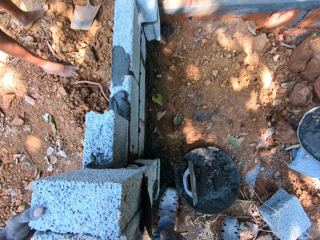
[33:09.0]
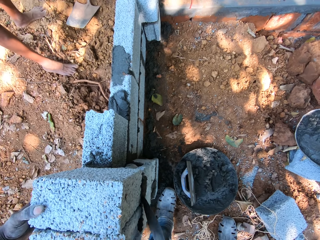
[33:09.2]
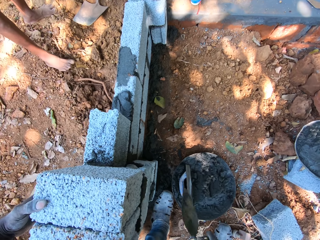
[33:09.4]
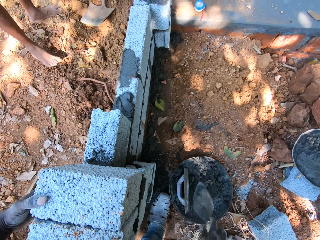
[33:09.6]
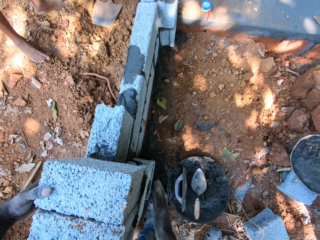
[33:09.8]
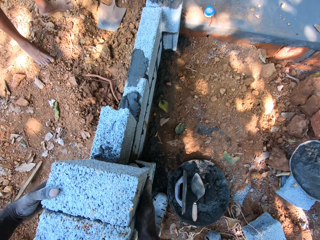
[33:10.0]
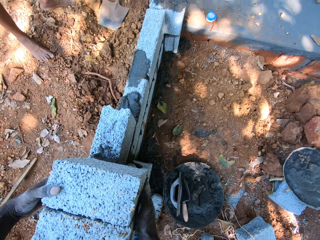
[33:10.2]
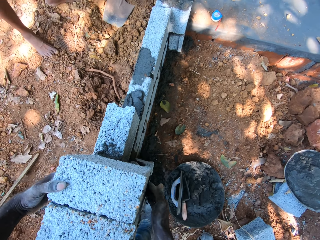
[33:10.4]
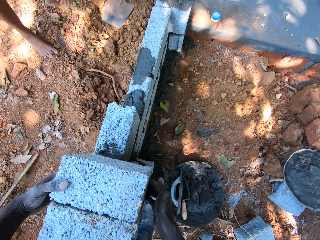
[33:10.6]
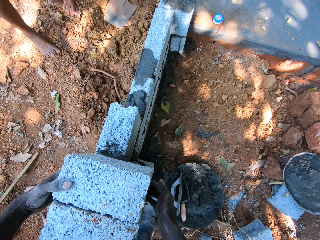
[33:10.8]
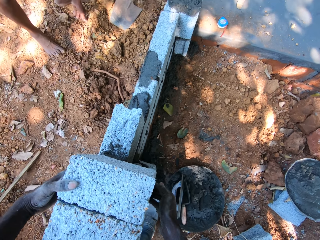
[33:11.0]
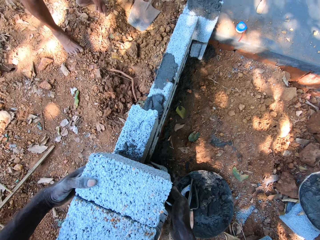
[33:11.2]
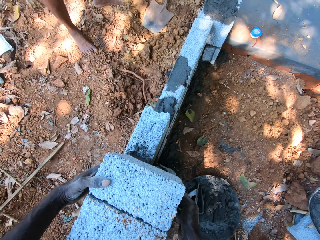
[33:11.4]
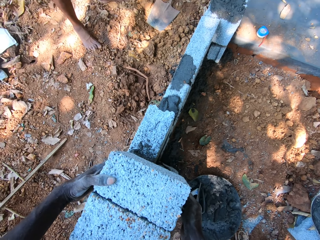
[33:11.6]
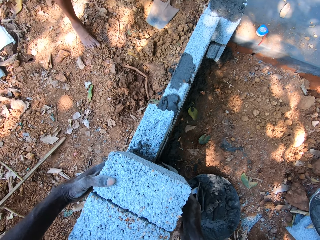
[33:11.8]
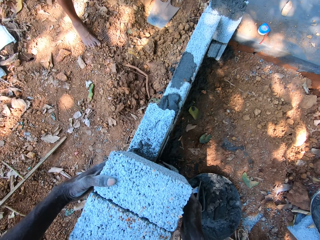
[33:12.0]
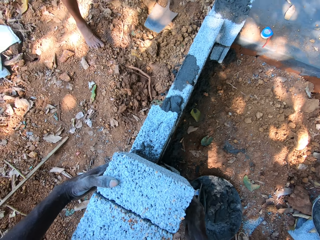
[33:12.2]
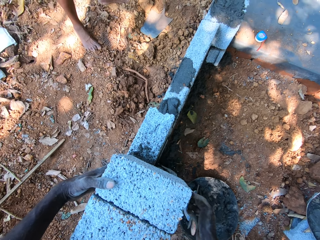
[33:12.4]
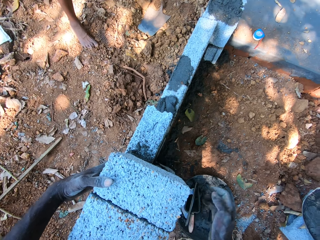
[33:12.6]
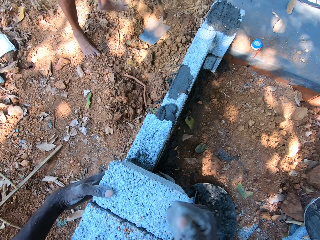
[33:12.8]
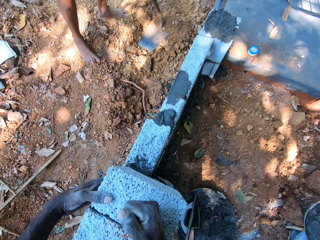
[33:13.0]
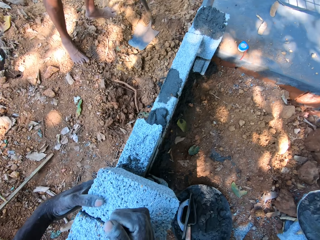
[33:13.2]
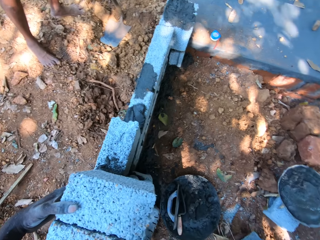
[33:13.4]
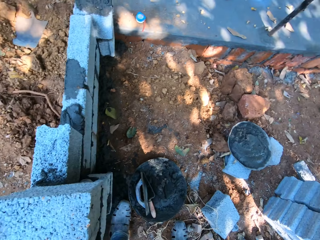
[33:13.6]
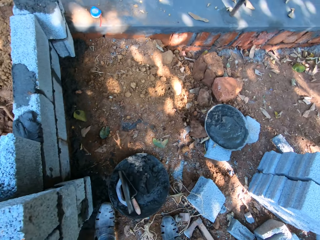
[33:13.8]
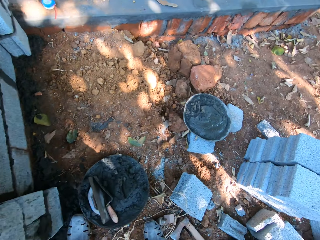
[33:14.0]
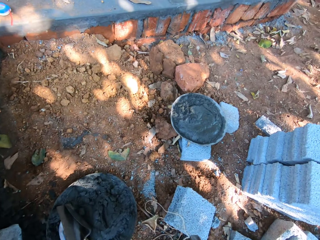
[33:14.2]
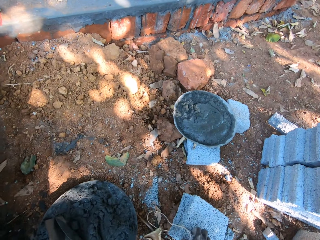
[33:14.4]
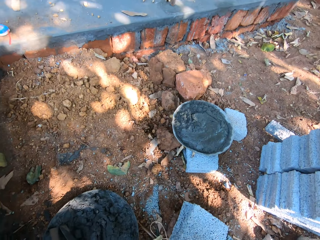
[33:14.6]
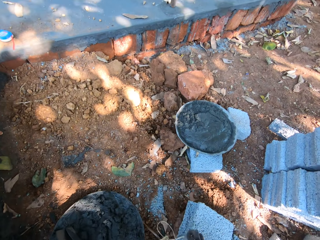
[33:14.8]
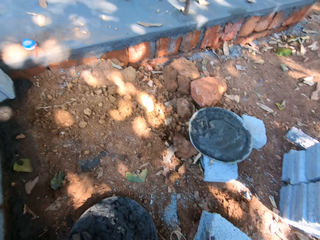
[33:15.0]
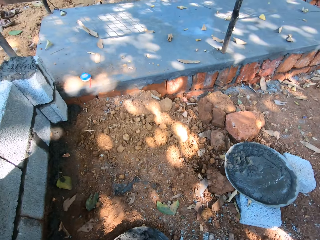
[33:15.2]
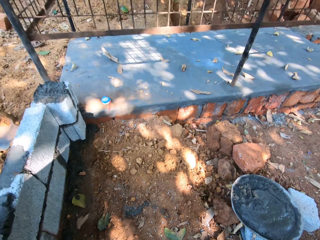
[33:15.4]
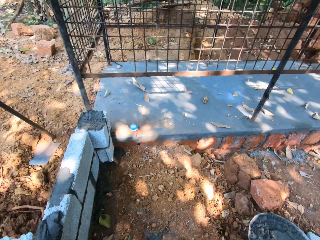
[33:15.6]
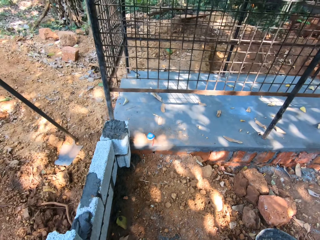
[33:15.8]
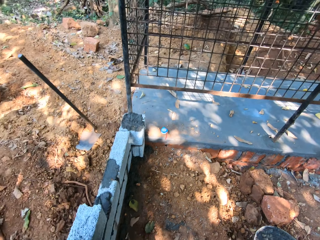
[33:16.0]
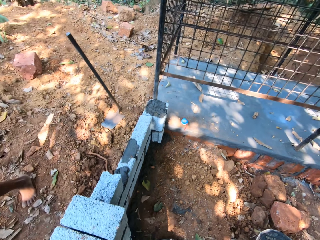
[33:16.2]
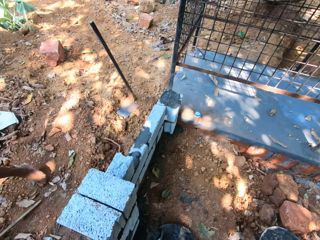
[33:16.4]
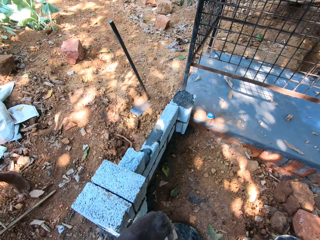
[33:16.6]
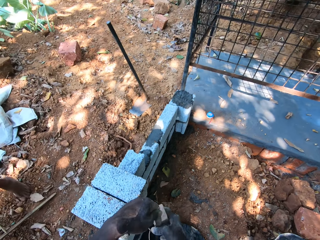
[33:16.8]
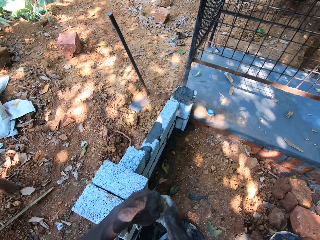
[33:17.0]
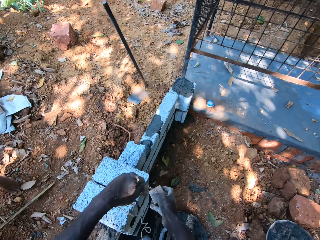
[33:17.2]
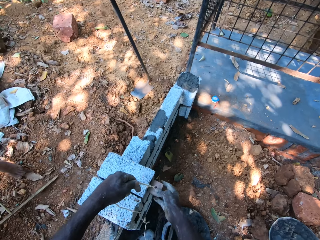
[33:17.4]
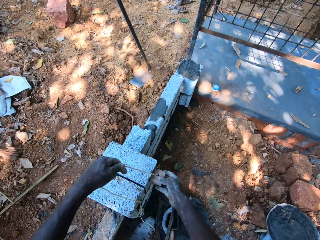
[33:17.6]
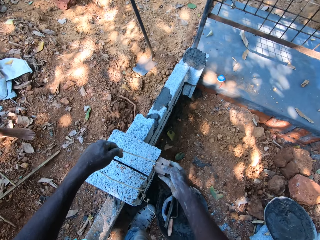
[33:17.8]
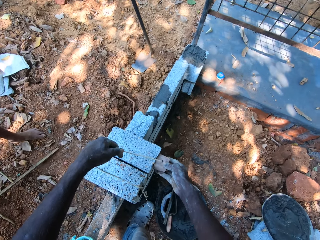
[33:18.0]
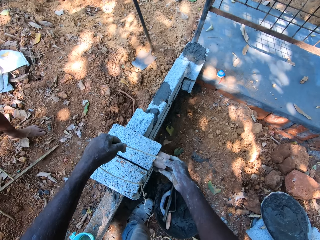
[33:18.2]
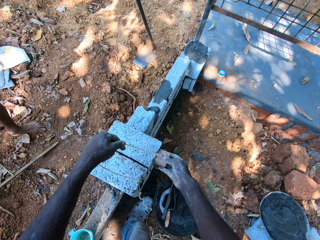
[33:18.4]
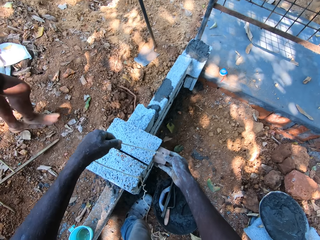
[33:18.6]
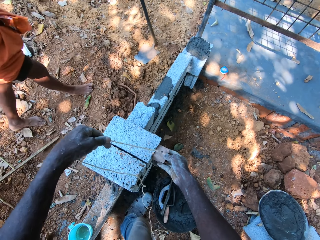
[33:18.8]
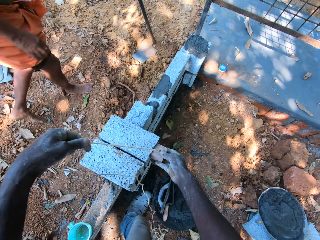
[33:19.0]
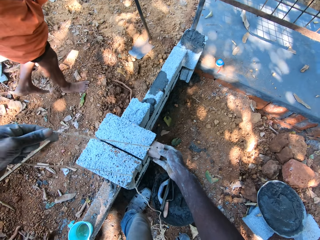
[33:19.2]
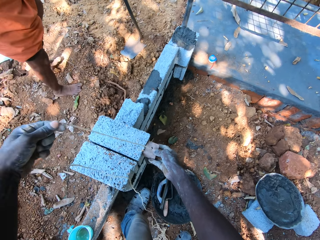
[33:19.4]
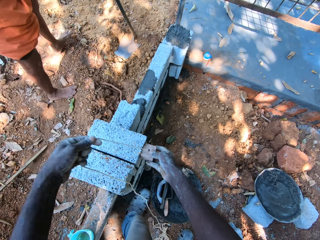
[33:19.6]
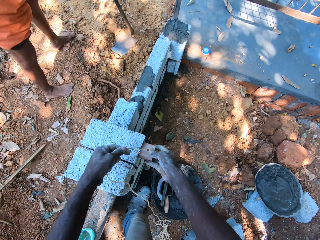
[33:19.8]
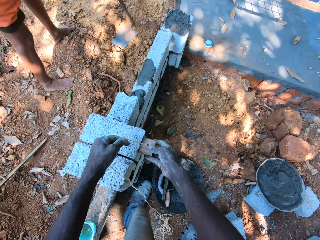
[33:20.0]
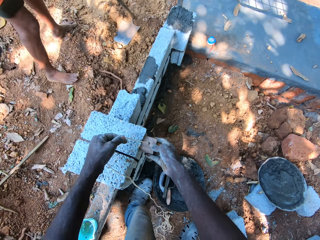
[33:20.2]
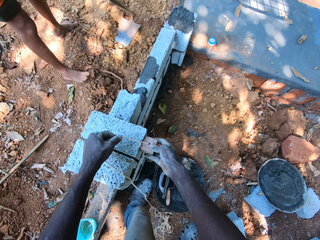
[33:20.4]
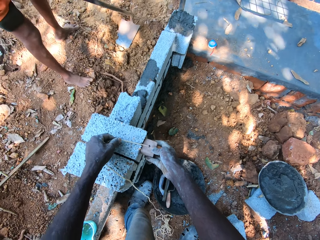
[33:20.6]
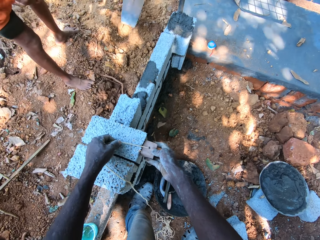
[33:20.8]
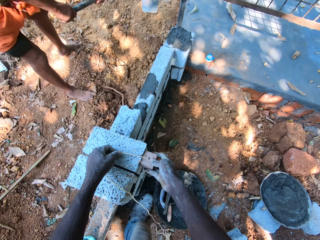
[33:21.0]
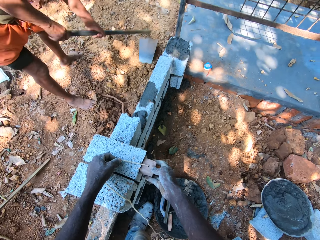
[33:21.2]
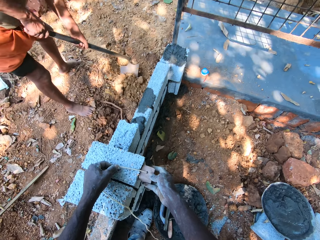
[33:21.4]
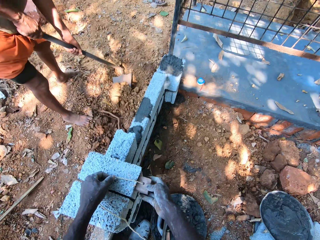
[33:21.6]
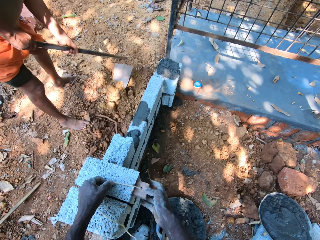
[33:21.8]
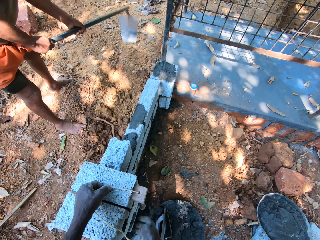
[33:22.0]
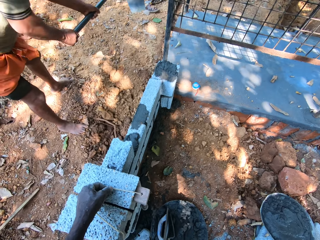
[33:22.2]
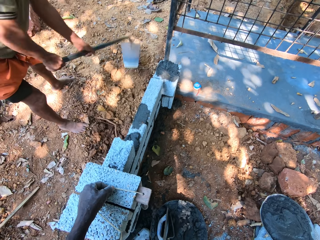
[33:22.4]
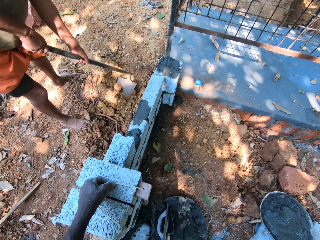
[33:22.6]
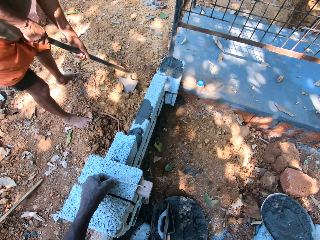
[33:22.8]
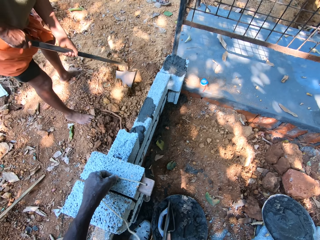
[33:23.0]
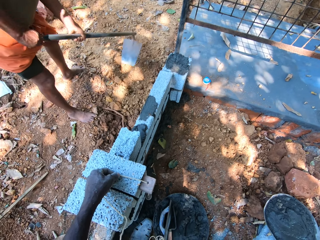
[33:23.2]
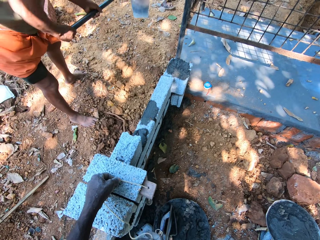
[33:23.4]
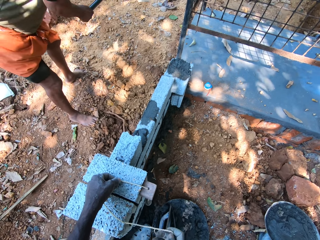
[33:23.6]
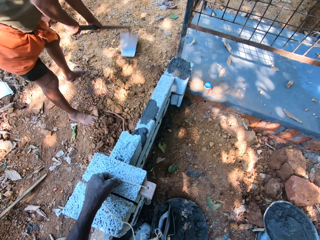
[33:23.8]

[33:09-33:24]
The camera wearer drops the trowel in the pan on the ground with his right hand. He spreads concrete on the brick wall. He aligns the block on the wall with his hands. The man picks up a ball of sand on the ground with his left hand. The camera wearer hits the block with his right hand. He aligns the brick. He picks up the plummet on the ground with his right hand. He measures the wall with the plummet in his hands. The man picks up the hoe on the ground with his hands. He packs sand from outside the wall with the hoe in his hands.

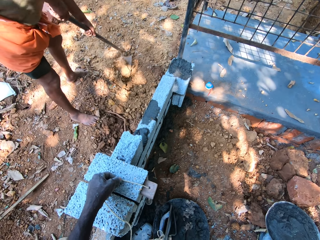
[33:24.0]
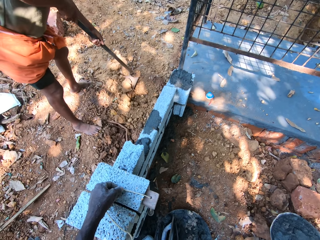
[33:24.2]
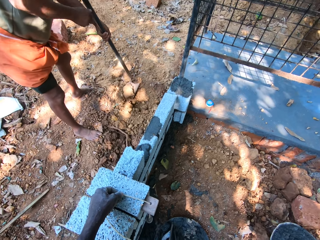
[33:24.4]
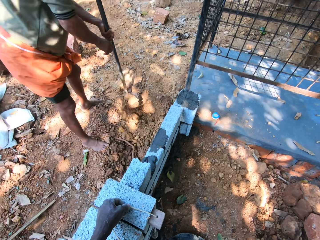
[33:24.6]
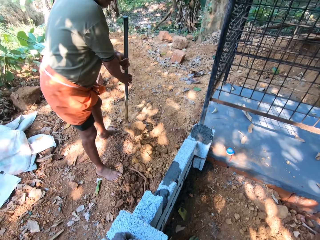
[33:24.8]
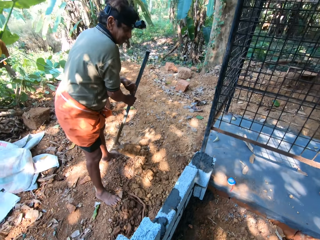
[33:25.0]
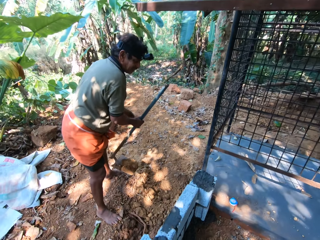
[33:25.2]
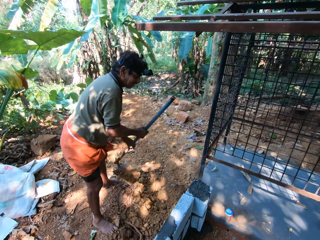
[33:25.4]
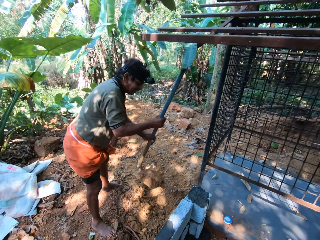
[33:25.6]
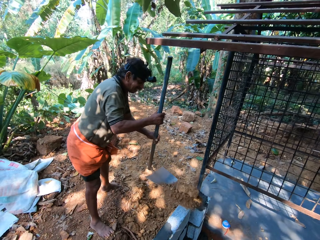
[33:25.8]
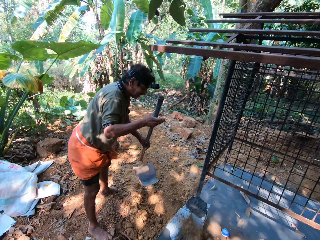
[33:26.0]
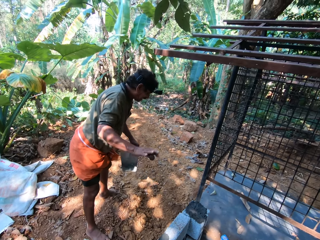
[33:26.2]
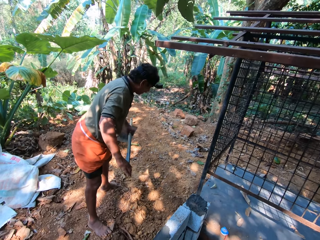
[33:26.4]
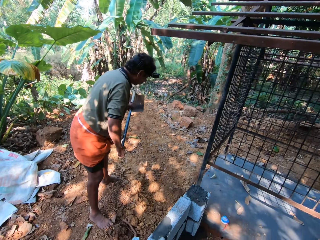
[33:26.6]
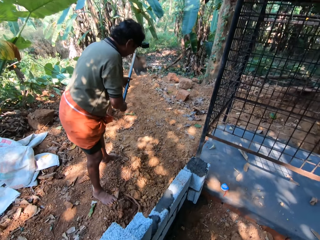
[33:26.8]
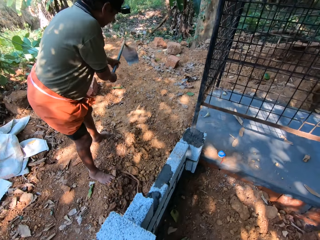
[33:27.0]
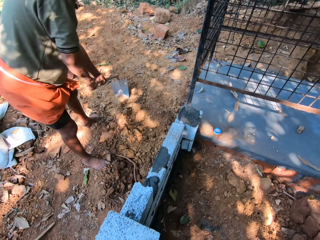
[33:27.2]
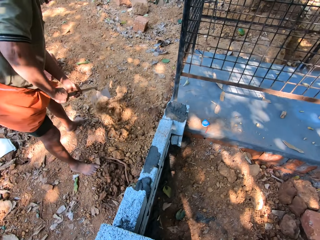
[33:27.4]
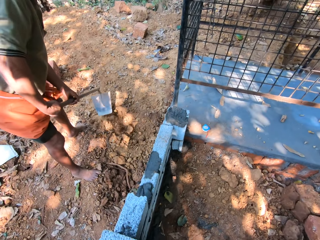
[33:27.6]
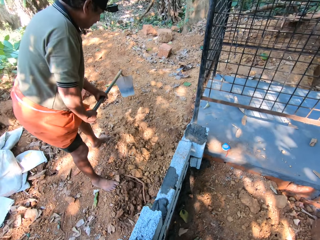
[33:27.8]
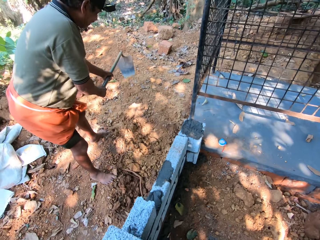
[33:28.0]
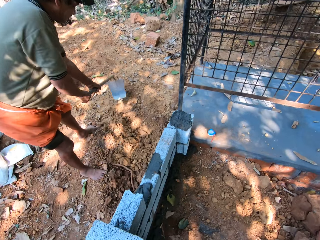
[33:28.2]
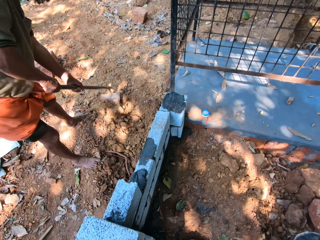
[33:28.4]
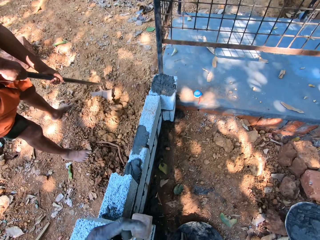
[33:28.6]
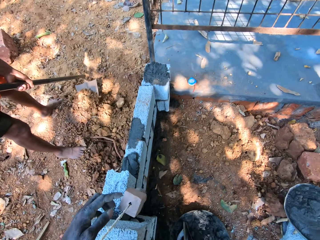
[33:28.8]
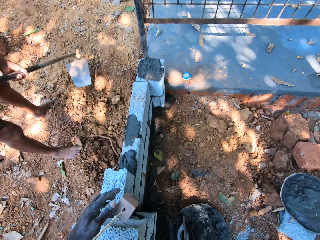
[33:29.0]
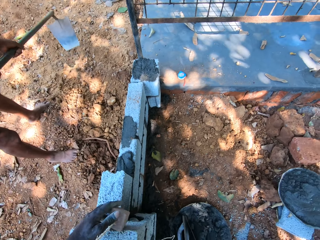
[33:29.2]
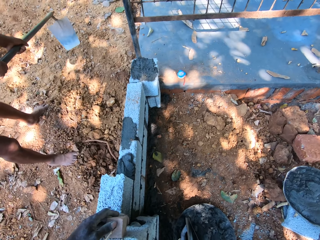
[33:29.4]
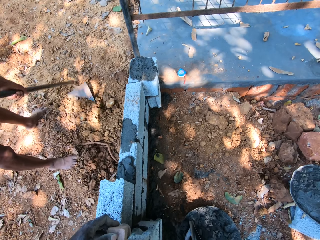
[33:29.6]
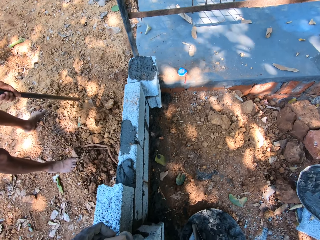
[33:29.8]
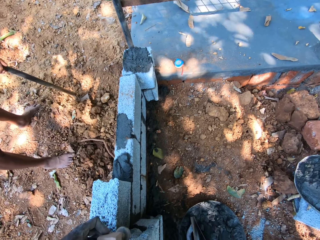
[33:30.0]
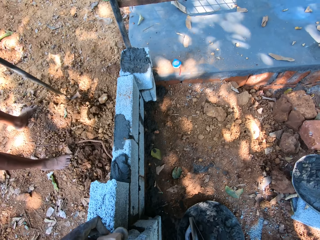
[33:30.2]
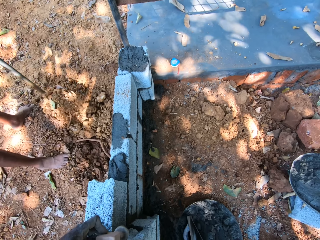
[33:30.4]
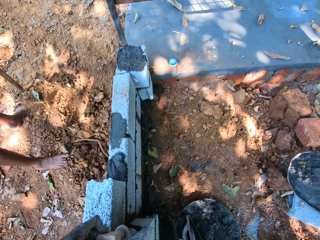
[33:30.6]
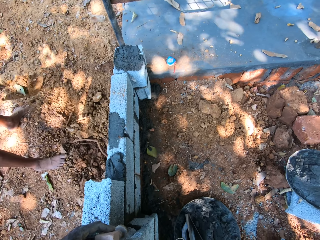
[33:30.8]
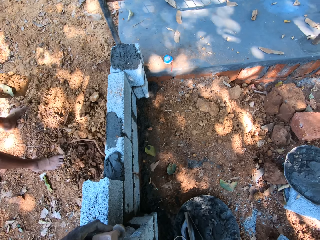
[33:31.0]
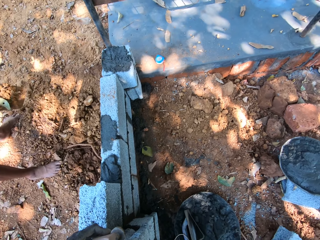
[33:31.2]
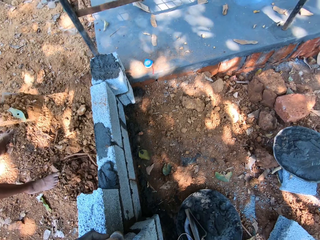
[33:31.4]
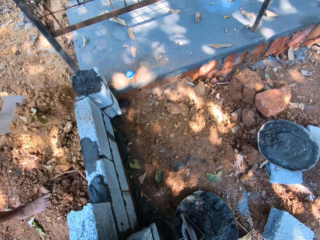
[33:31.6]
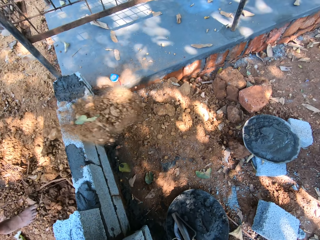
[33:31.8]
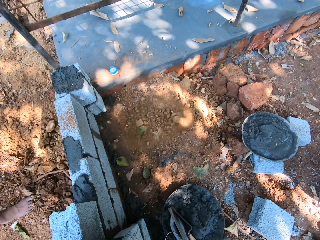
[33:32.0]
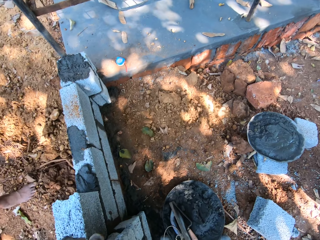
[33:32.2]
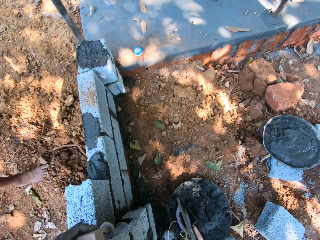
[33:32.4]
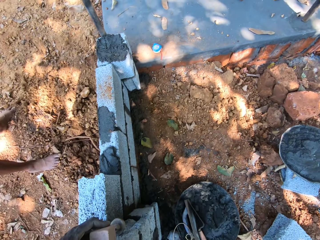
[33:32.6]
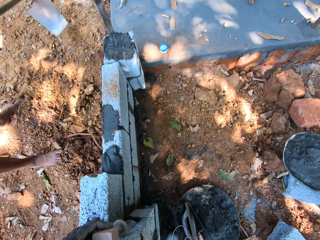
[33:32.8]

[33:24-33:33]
The man pours the sand within the wall with the hoe in his hands. He packs sand from outside the wall with the hoe in his hands. The camera wearer measures the wall with the plummet in his hands. The man pours the sand within the wall with the hoe in his hands.
